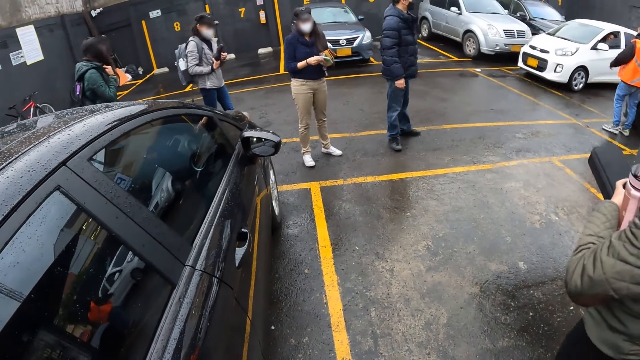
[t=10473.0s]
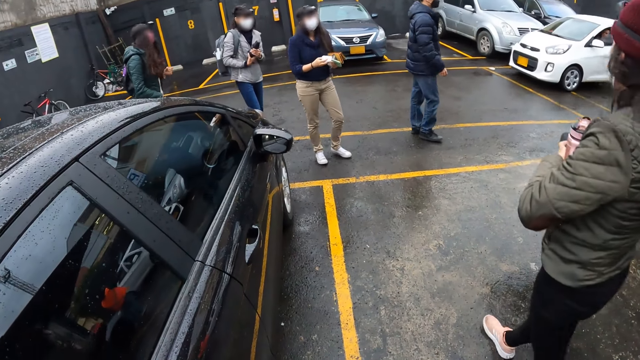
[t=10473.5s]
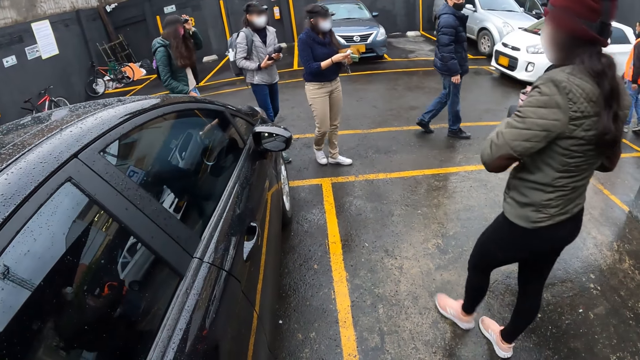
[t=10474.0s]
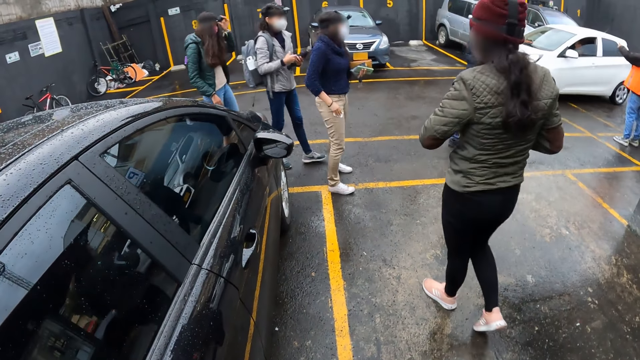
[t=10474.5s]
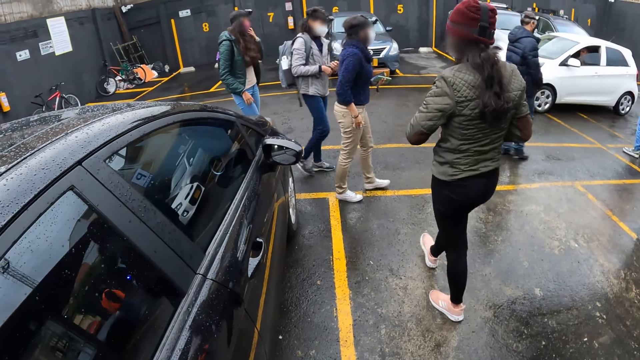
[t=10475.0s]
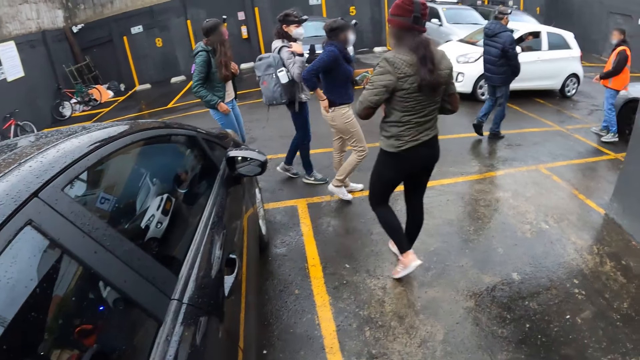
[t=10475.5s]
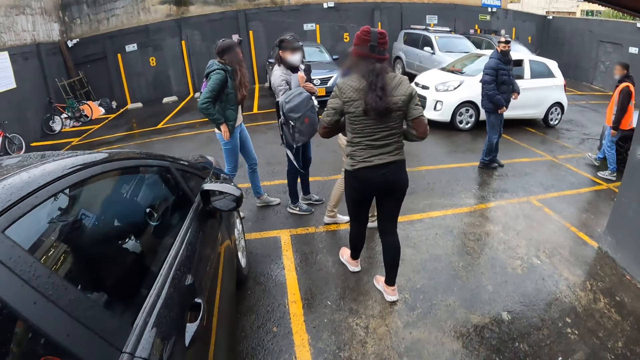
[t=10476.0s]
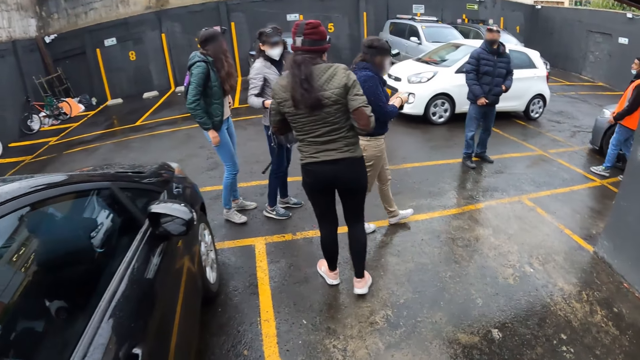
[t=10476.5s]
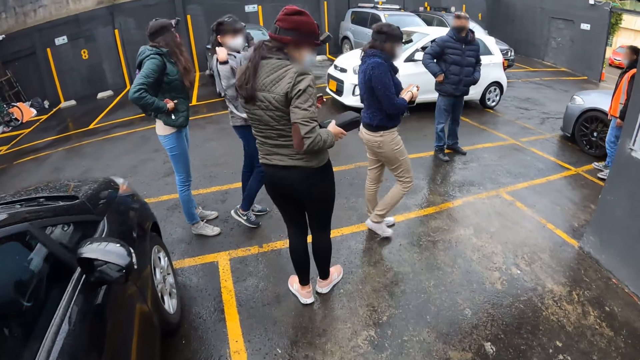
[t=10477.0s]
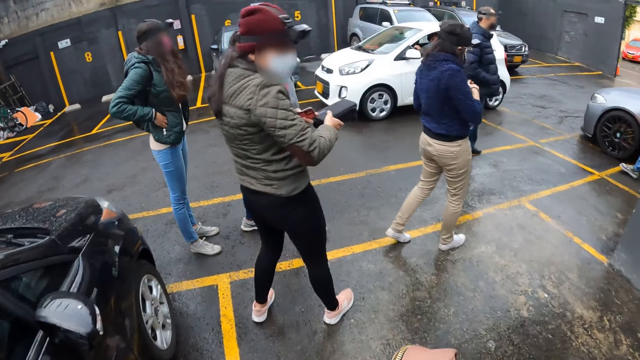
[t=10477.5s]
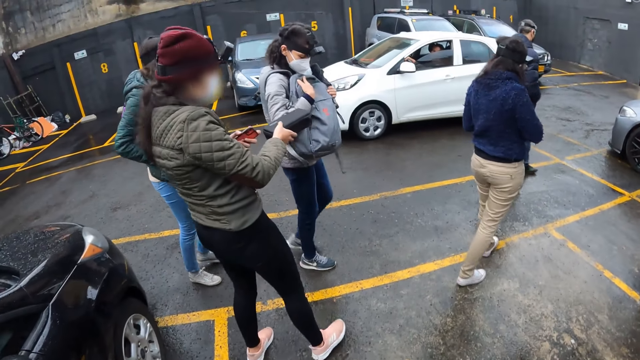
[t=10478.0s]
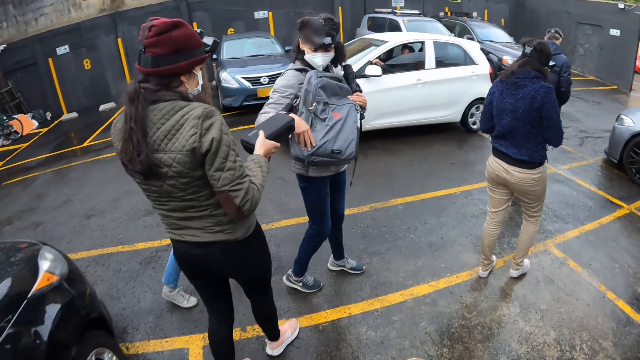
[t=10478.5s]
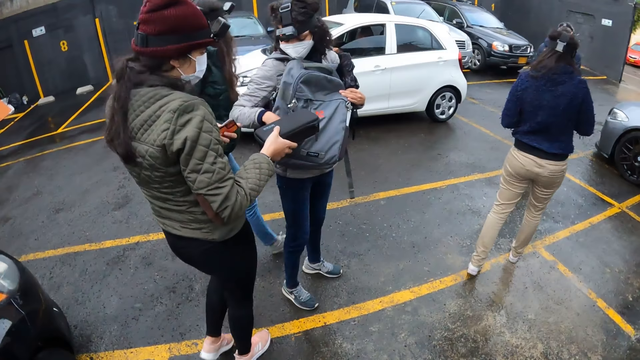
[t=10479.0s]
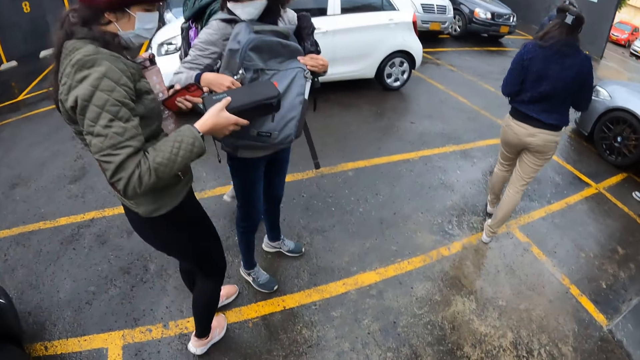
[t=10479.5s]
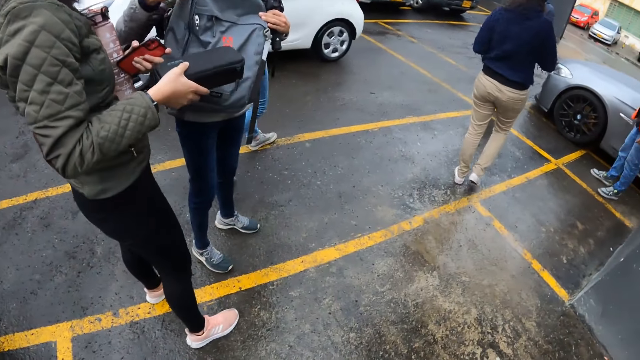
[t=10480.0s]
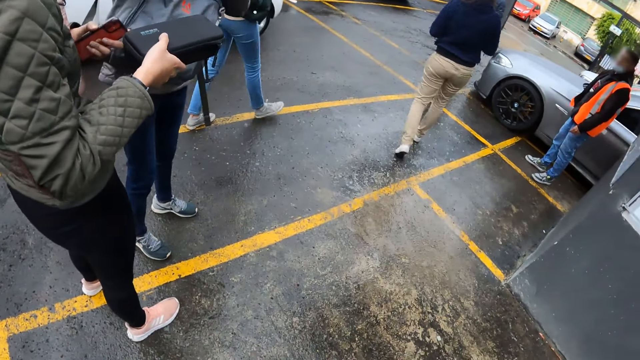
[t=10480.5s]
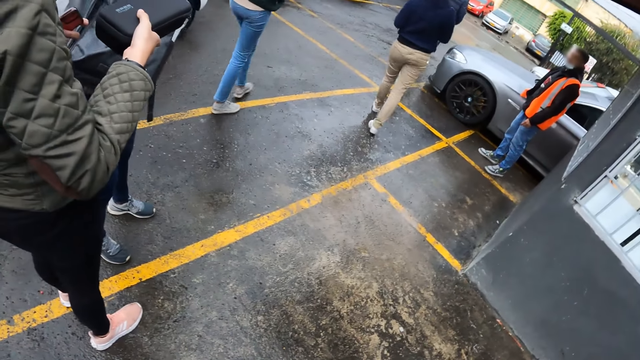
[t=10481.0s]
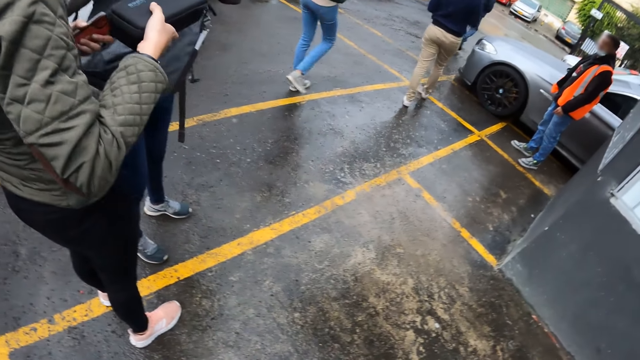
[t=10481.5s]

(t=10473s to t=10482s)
The camera wearer walks around the parking lot with colleagues. The woman interacts with a woman.

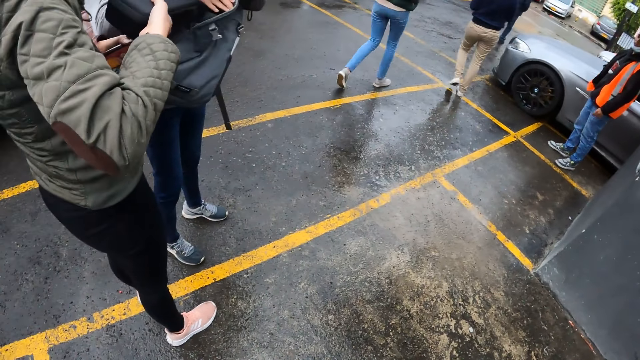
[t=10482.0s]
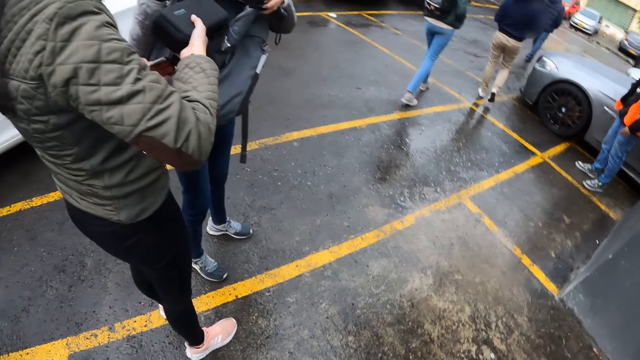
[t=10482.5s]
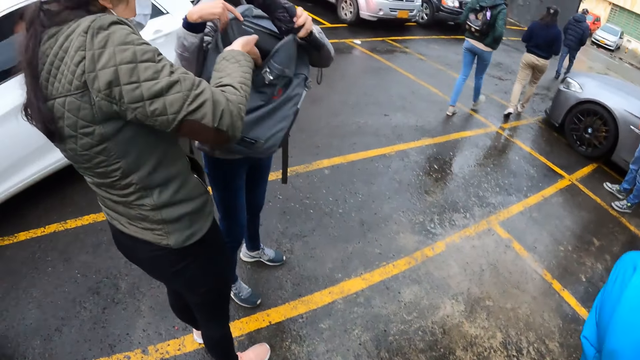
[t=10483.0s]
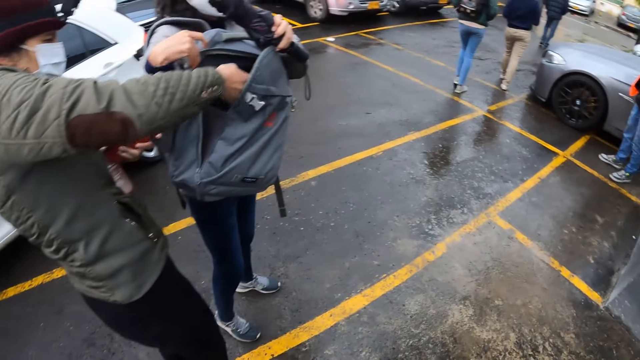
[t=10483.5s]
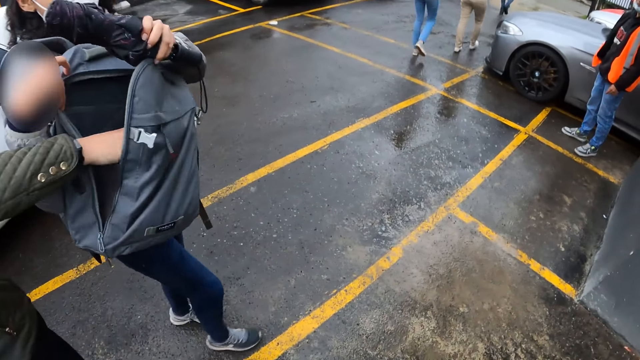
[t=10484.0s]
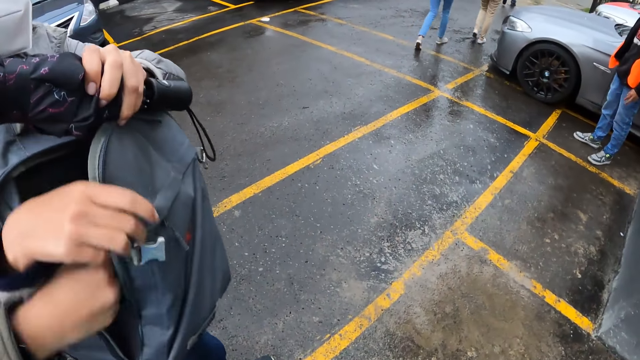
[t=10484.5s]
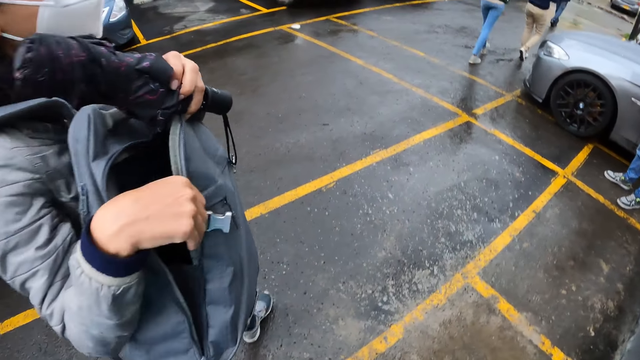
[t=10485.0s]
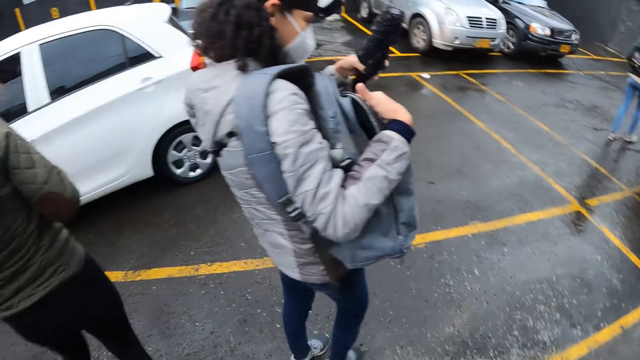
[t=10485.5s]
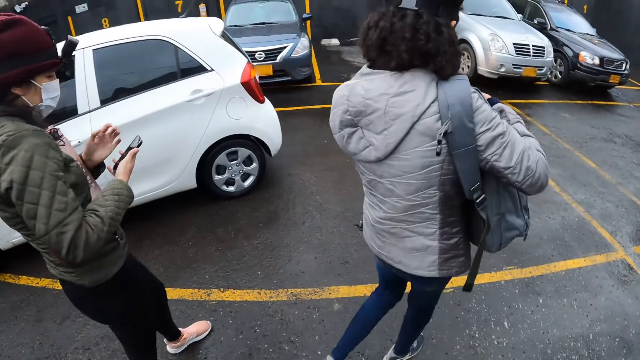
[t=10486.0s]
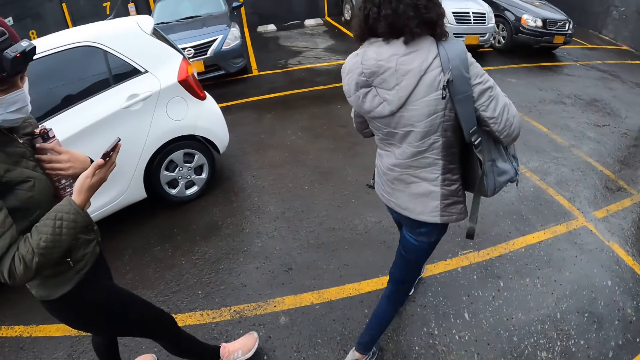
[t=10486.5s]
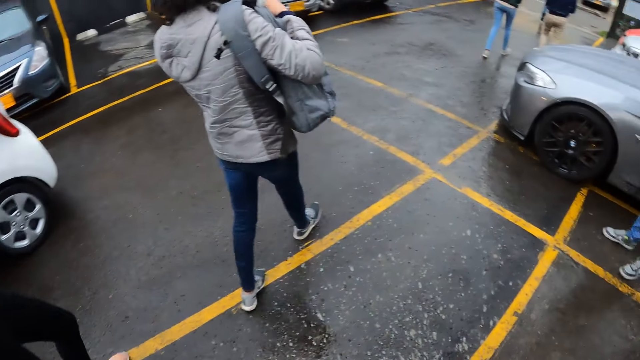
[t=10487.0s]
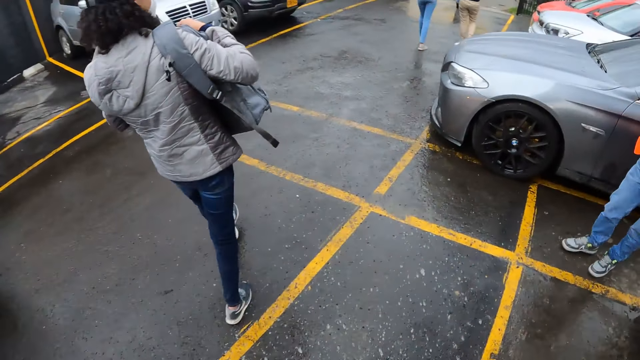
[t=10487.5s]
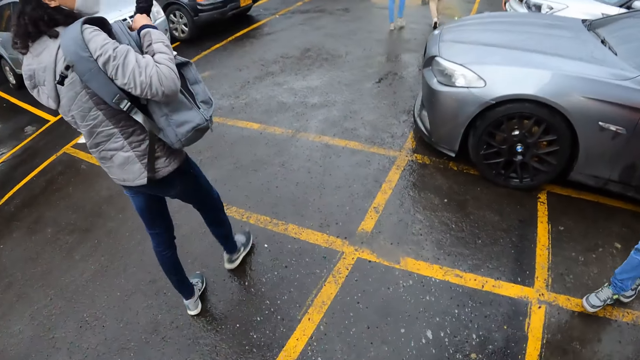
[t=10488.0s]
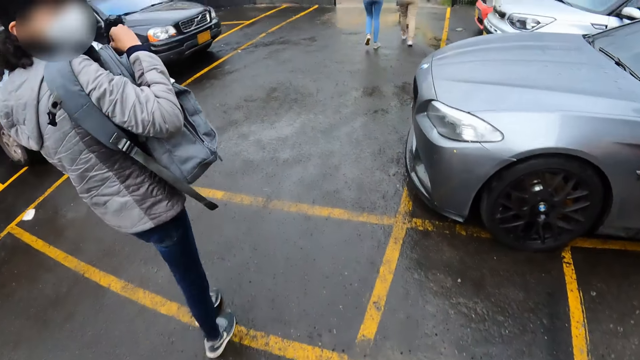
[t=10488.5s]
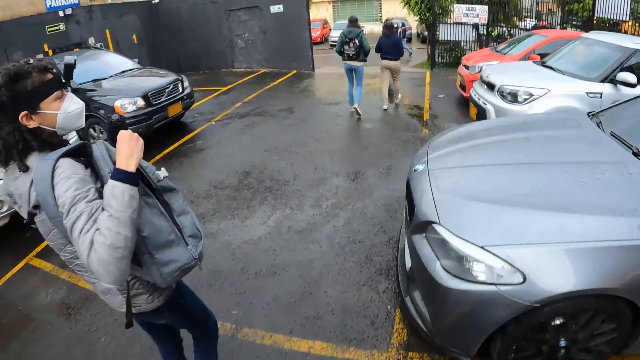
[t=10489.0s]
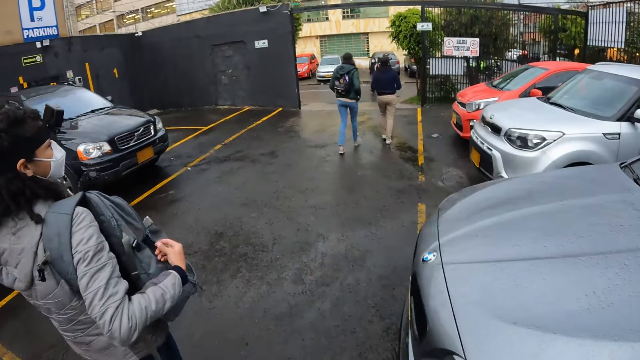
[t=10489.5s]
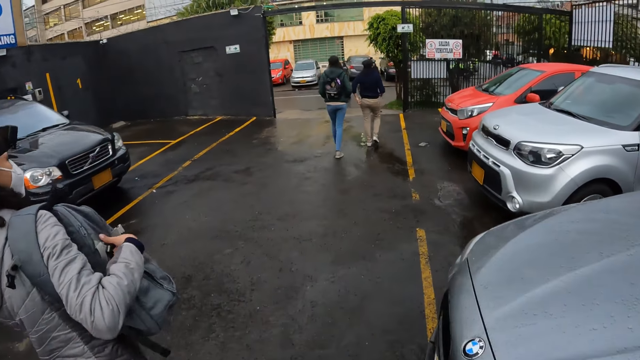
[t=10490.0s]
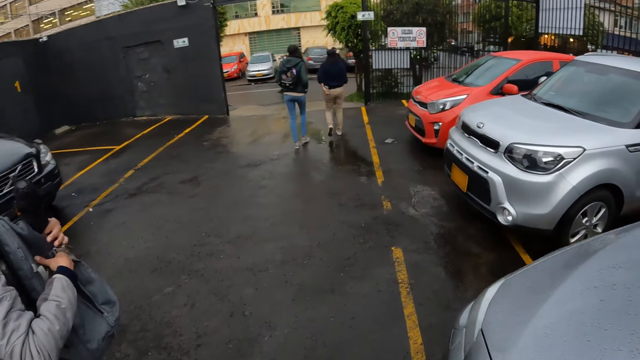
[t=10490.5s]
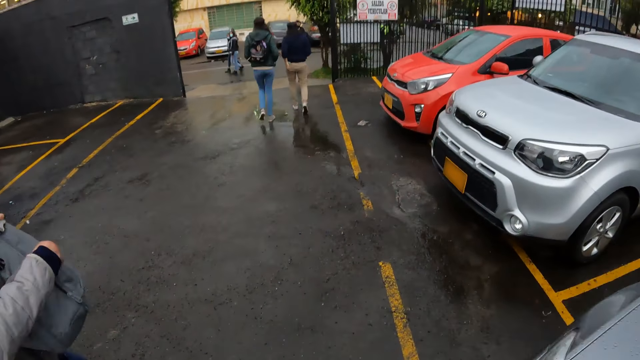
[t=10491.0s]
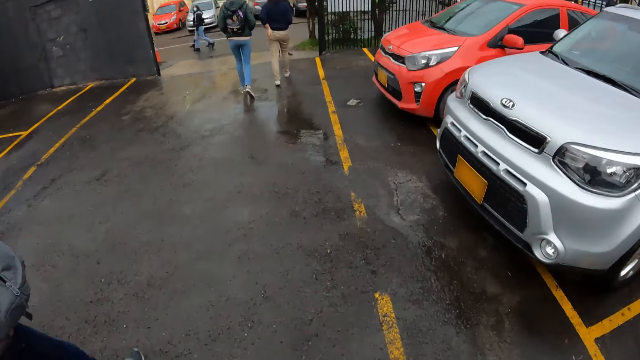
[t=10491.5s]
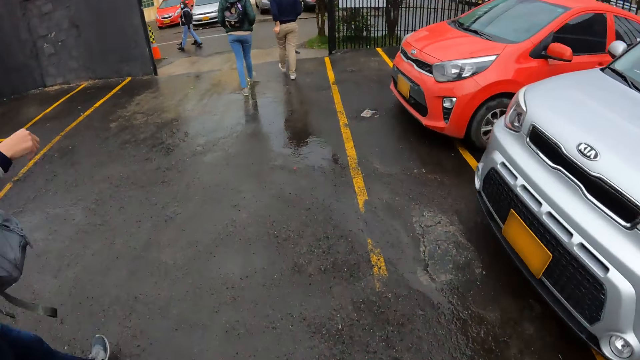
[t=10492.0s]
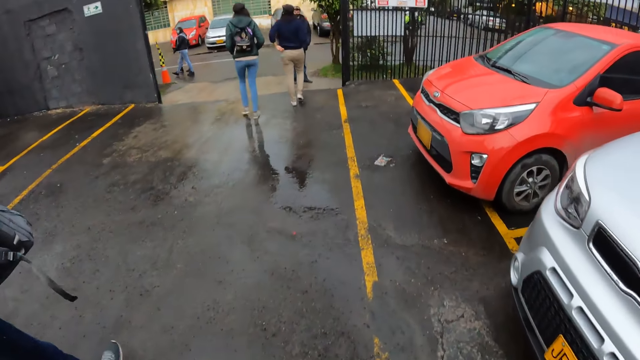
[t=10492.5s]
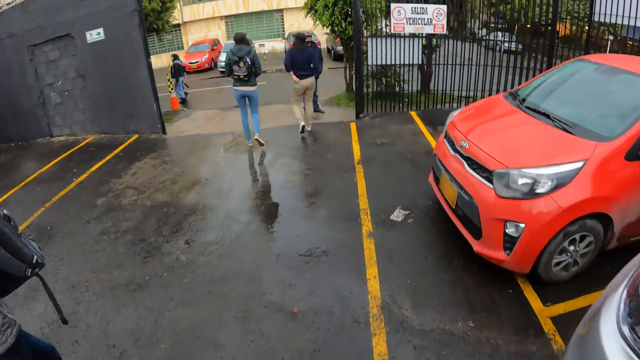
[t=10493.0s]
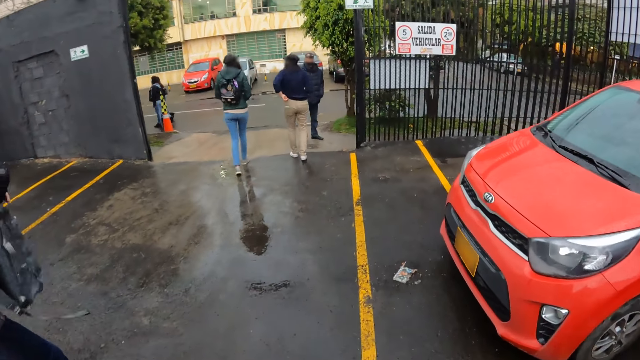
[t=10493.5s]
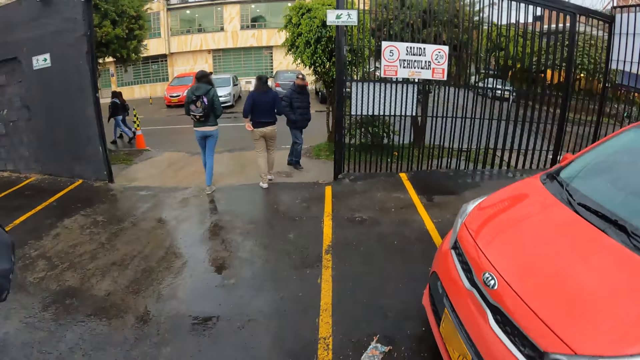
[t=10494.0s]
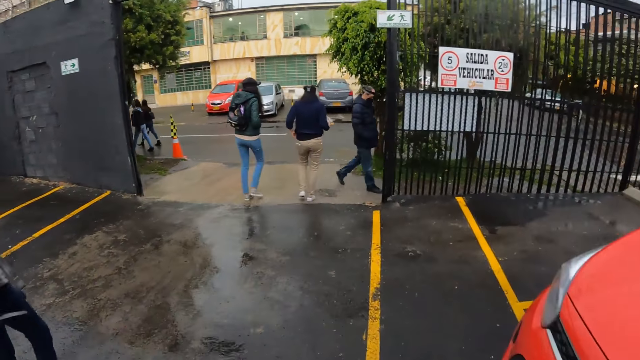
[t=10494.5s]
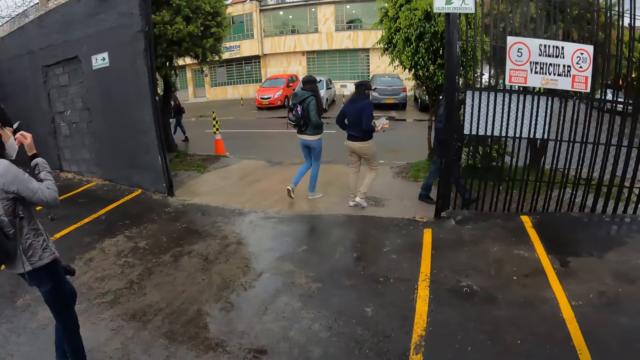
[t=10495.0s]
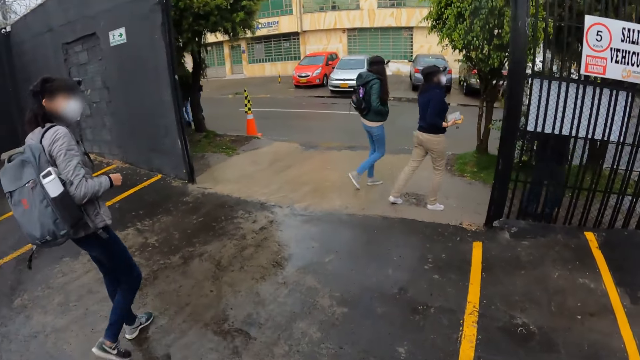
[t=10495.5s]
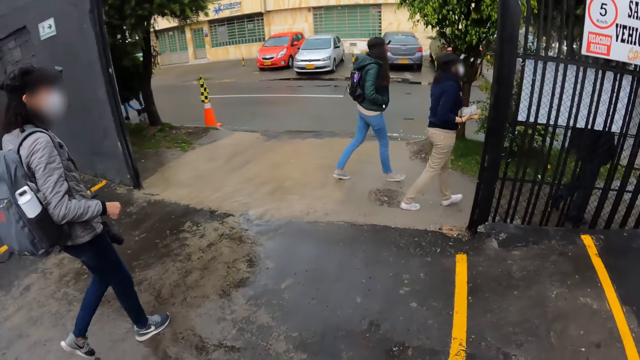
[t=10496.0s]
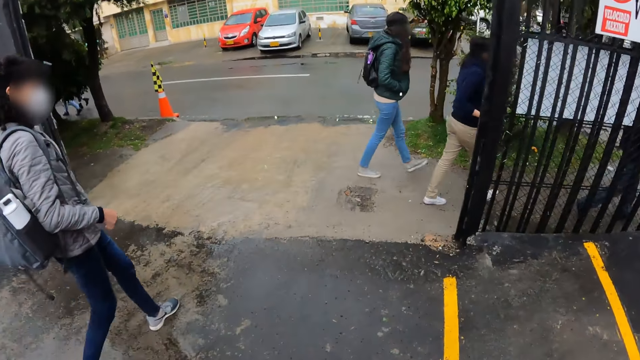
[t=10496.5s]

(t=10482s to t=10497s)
The woman puts a box inside the other woman's bag with her right hand. The first woman operates her phone with her right hand.
